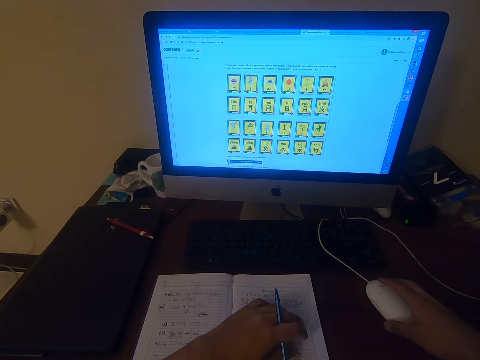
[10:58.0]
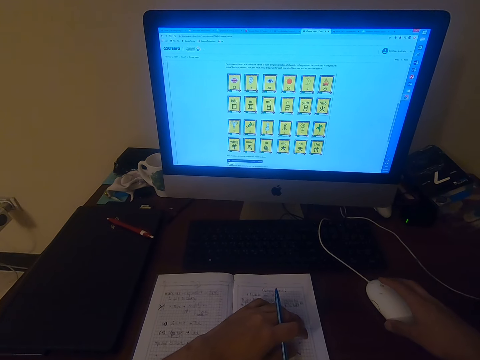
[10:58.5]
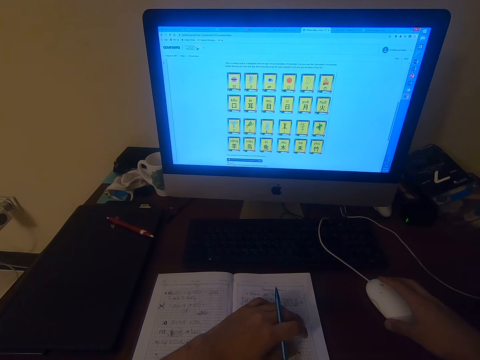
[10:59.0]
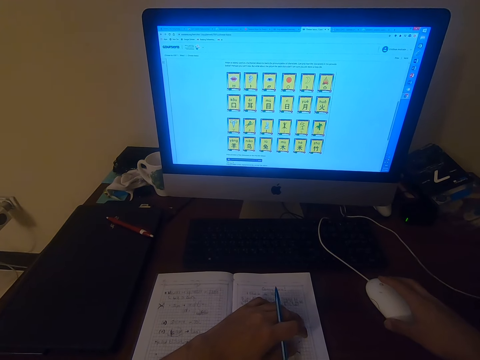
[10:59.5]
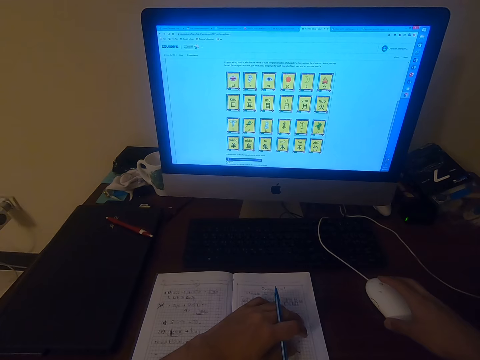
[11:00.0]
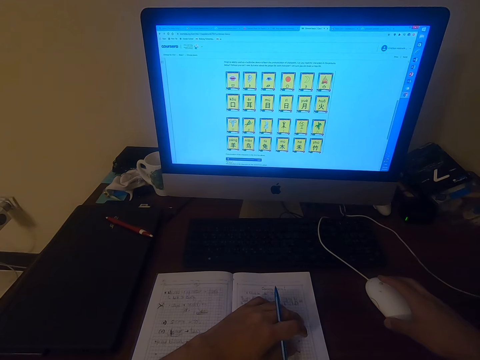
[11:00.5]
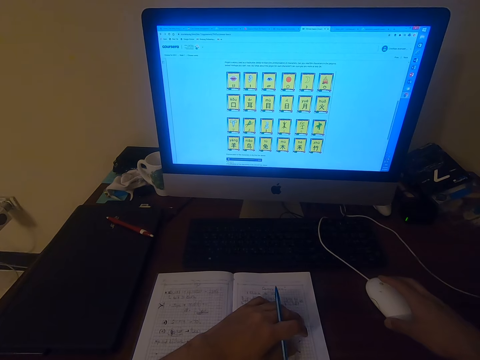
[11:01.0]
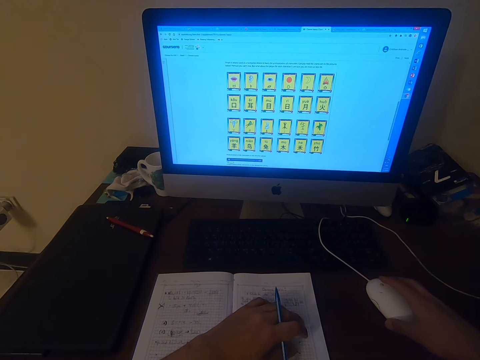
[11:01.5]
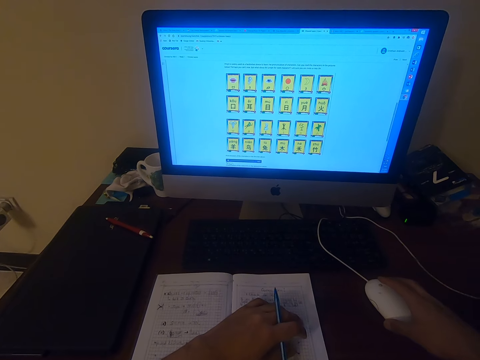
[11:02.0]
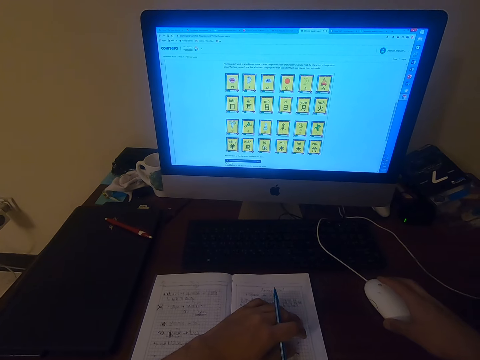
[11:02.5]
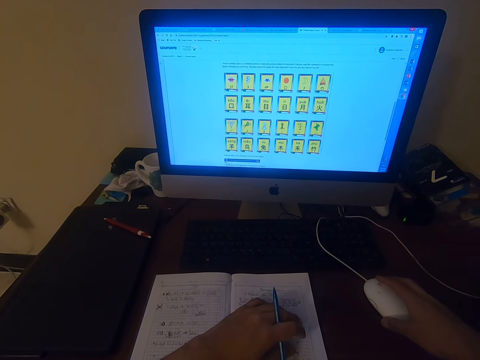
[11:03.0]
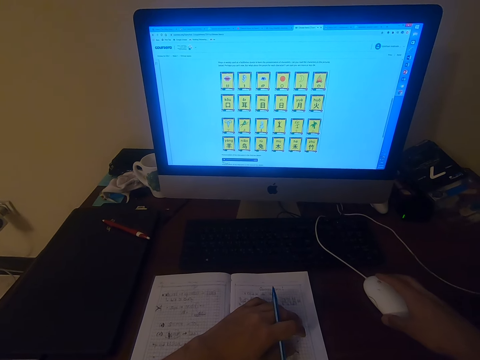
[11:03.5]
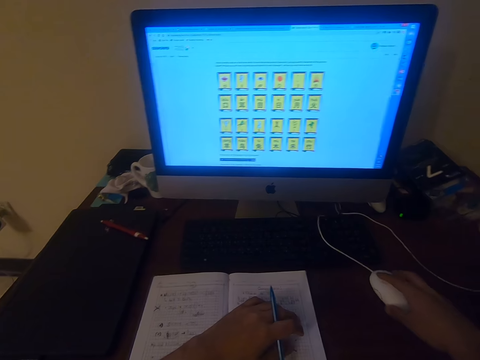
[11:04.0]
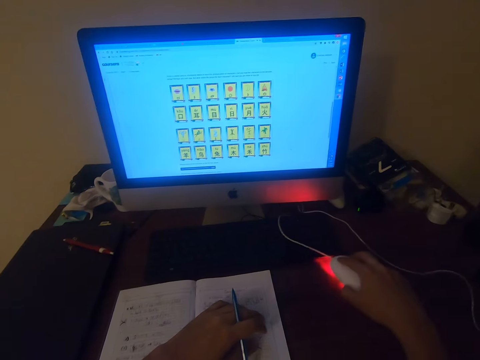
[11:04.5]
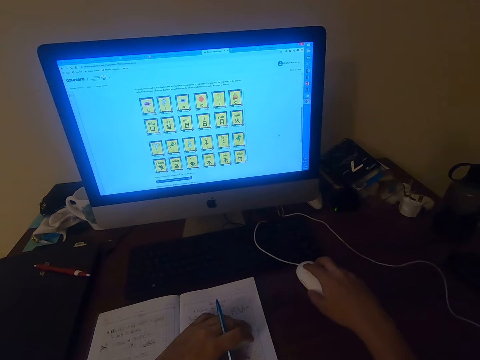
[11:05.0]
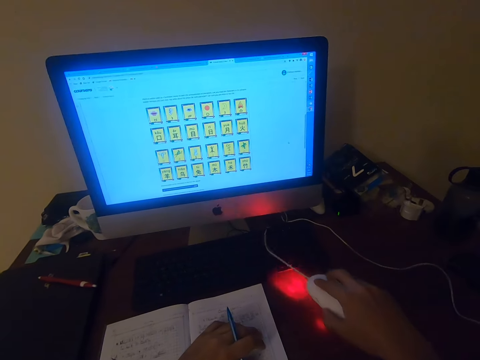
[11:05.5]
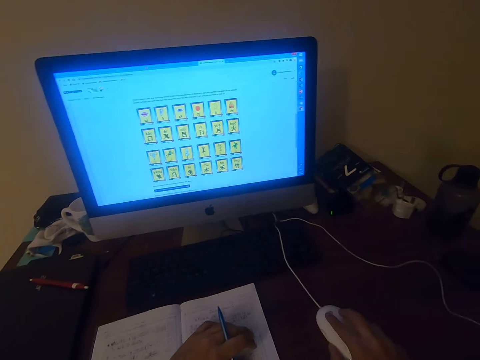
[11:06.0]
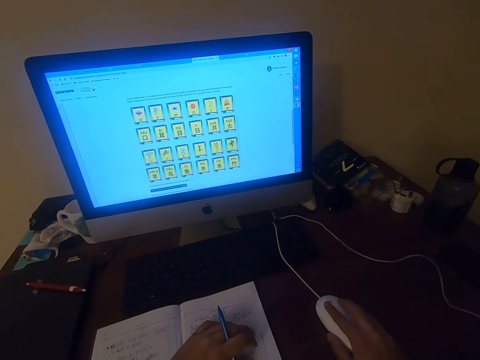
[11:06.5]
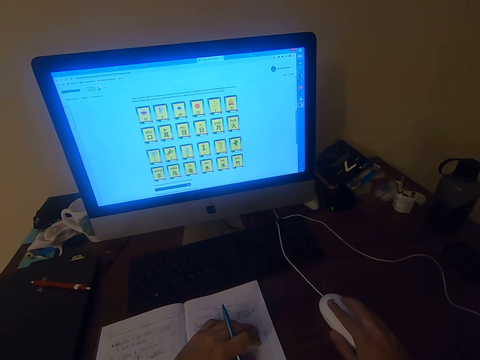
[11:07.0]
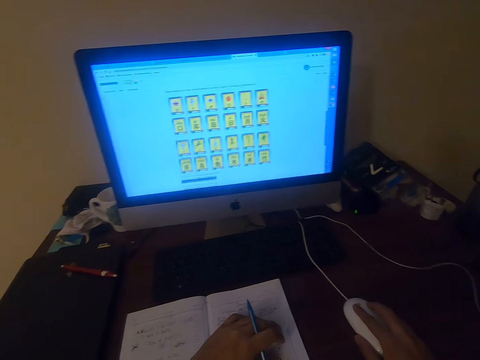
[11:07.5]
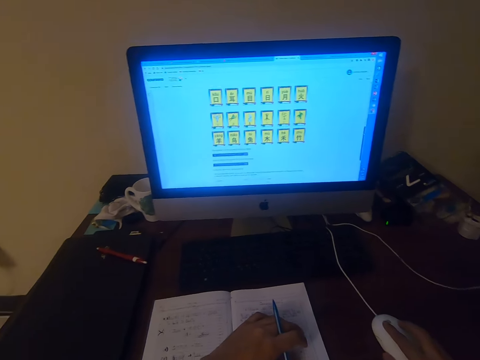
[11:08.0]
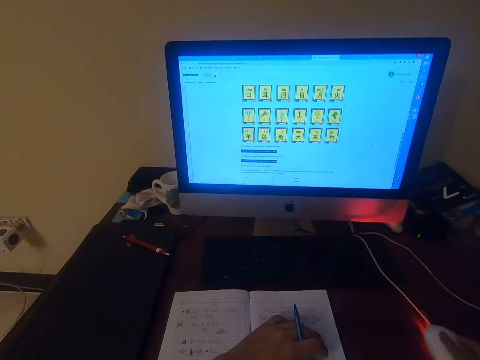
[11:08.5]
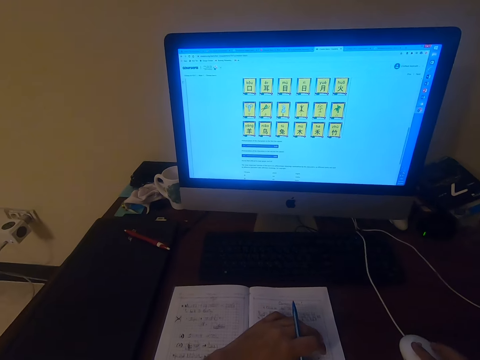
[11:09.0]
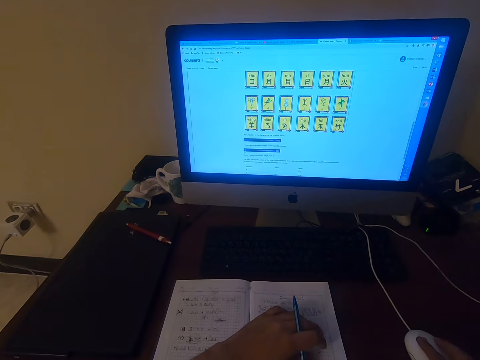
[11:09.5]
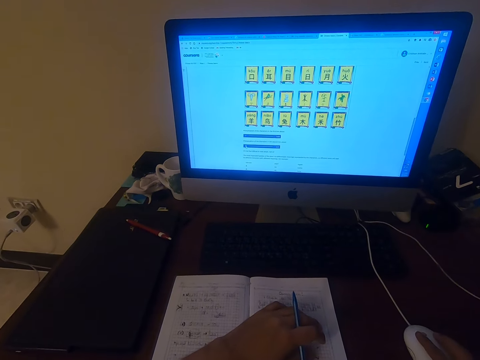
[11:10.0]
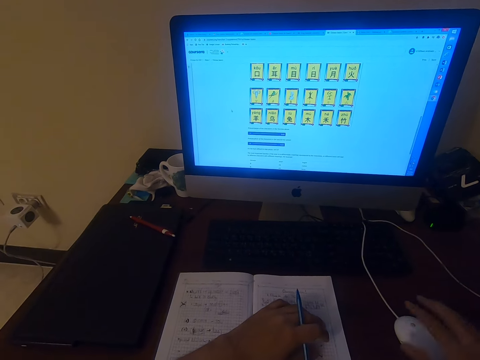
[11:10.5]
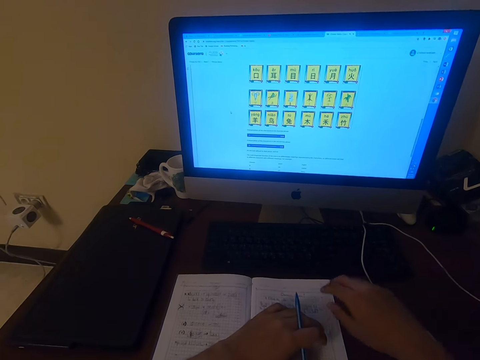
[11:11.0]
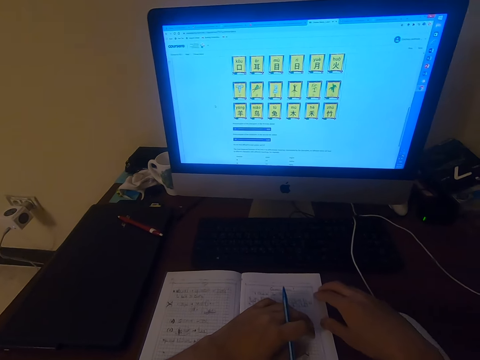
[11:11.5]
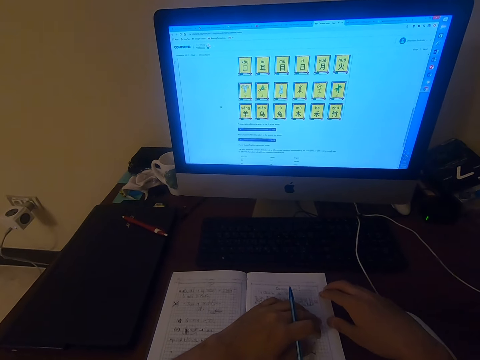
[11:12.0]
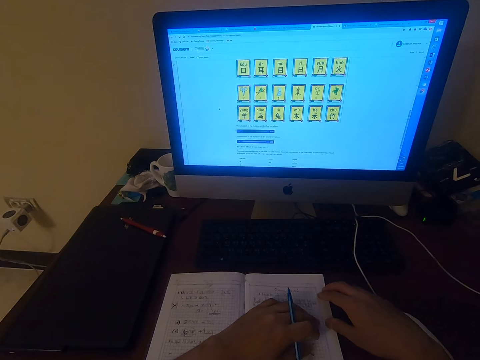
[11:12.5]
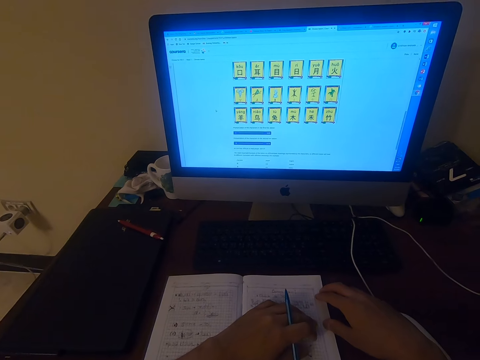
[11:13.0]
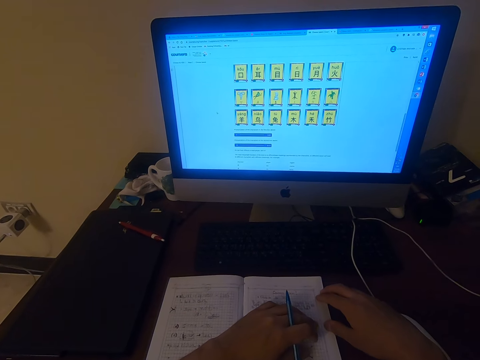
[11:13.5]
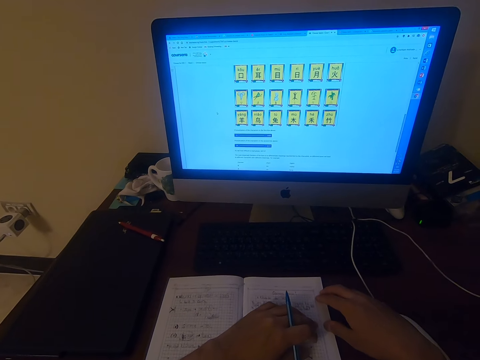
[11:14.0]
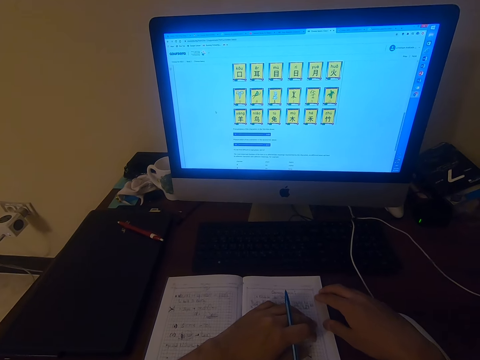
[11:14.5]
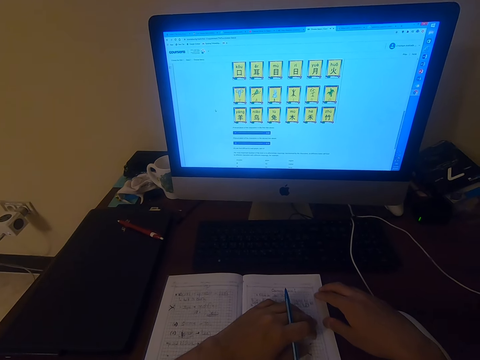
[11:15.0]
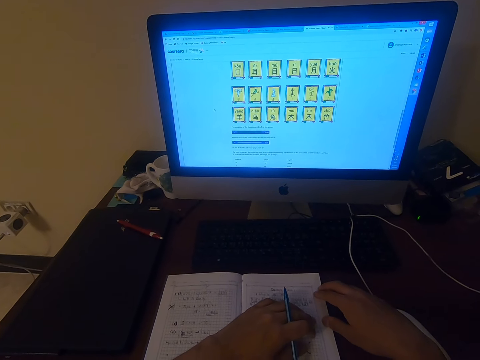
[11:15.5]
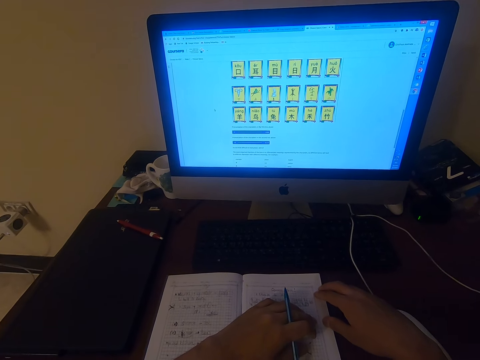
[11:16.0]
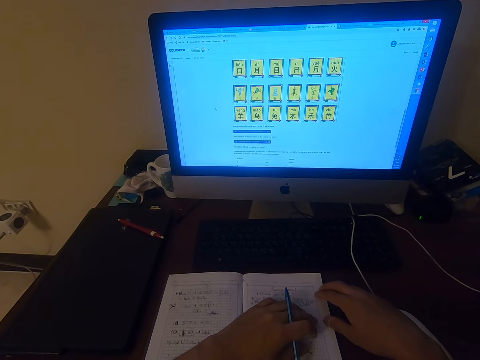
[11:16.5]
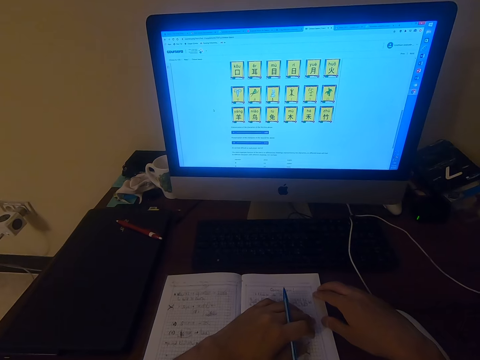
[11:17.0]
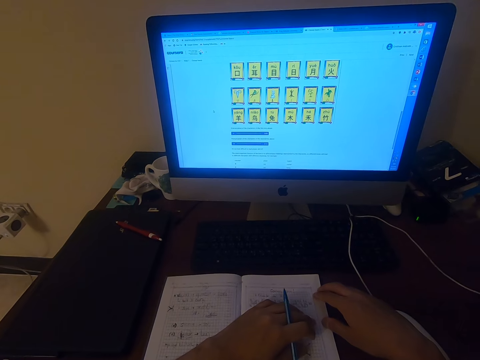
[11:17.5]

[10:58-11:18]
The camera wearer scrolls the mouse. They operate the computer. They click the mouse. They click the mouse again. They pronounce words.

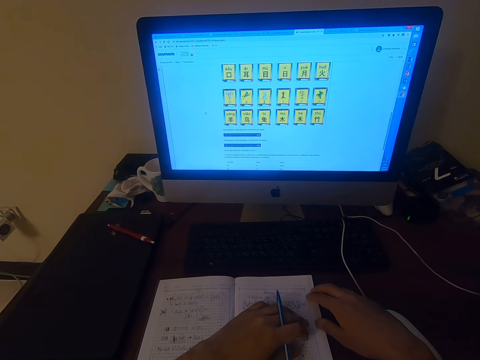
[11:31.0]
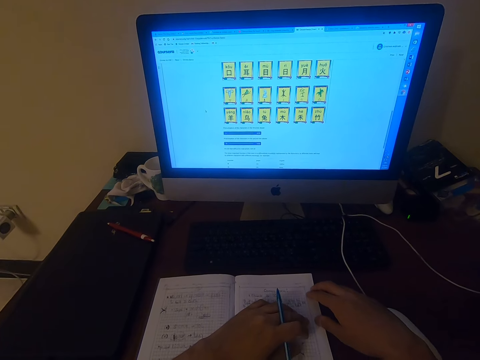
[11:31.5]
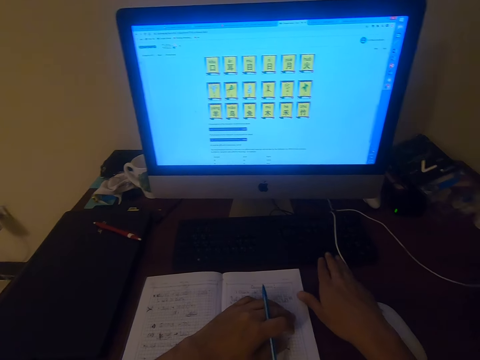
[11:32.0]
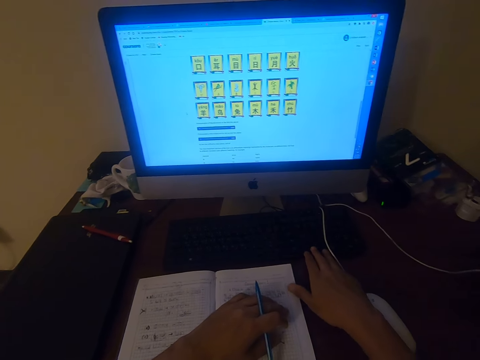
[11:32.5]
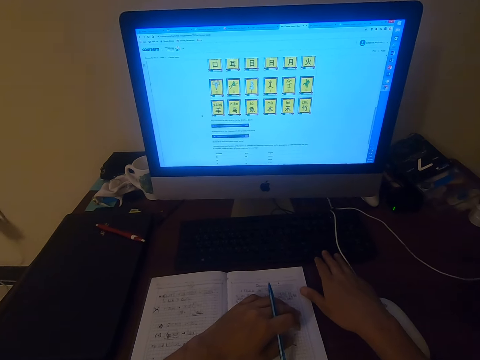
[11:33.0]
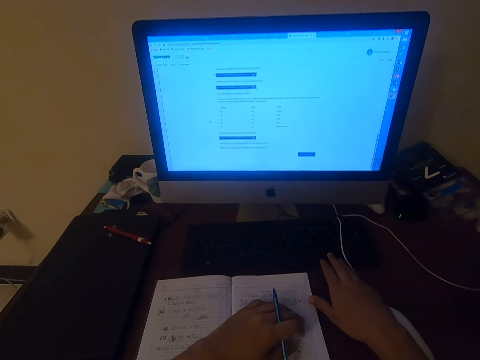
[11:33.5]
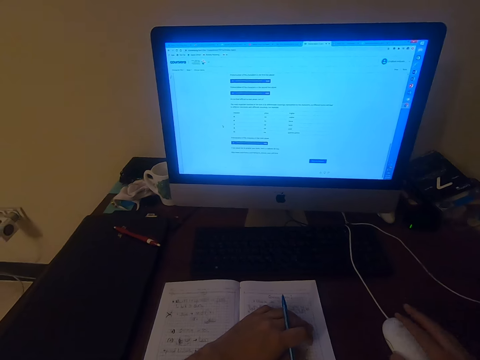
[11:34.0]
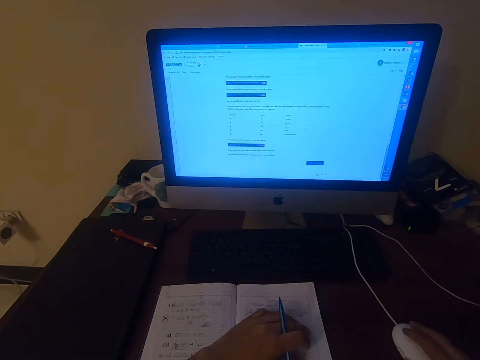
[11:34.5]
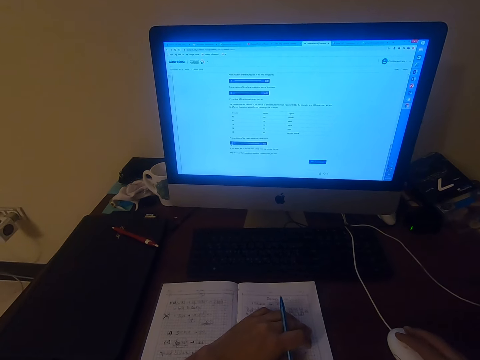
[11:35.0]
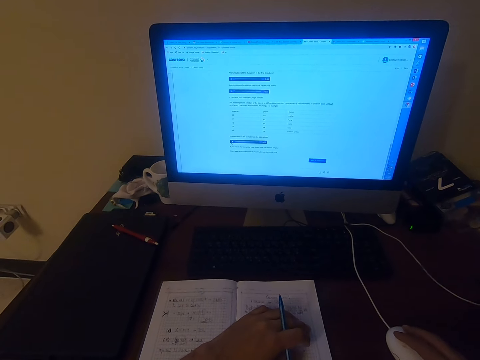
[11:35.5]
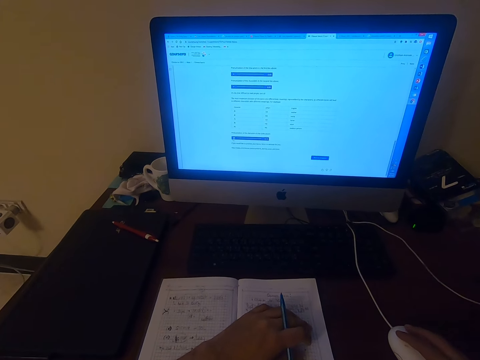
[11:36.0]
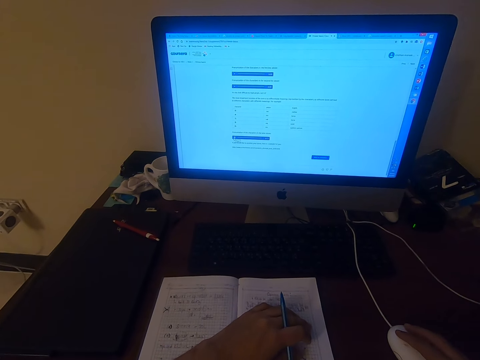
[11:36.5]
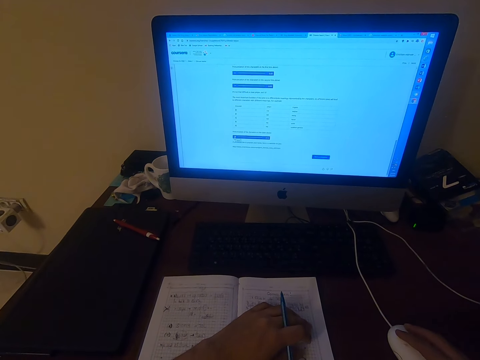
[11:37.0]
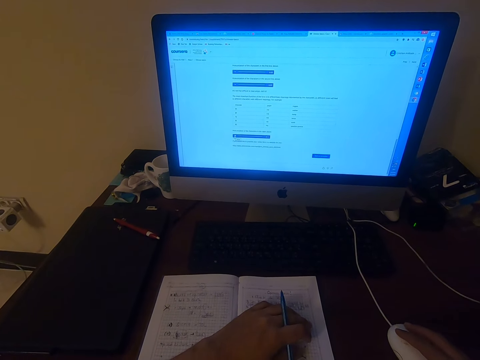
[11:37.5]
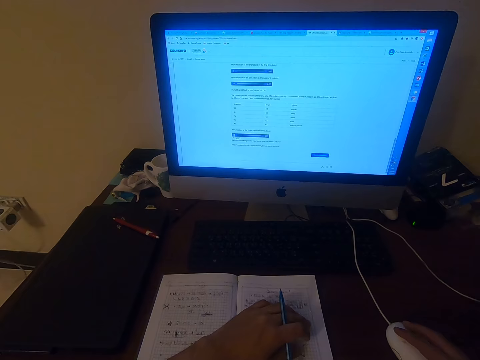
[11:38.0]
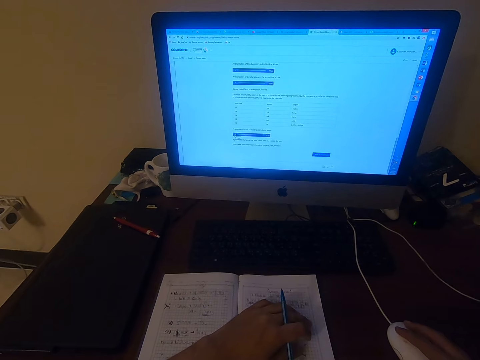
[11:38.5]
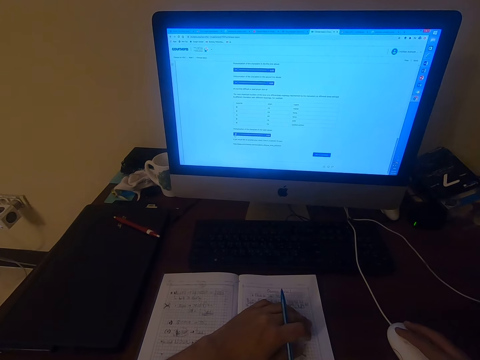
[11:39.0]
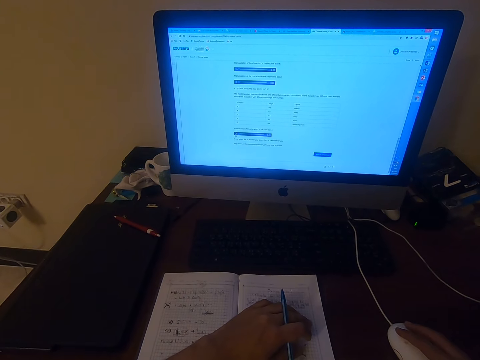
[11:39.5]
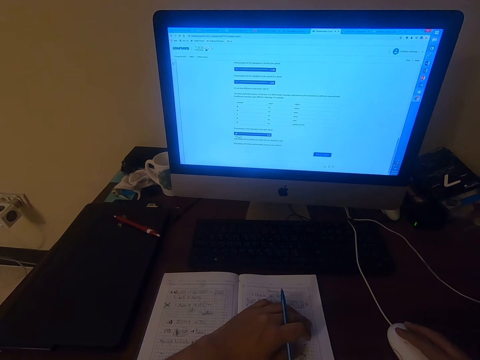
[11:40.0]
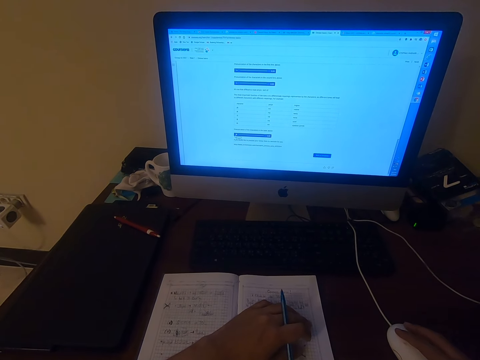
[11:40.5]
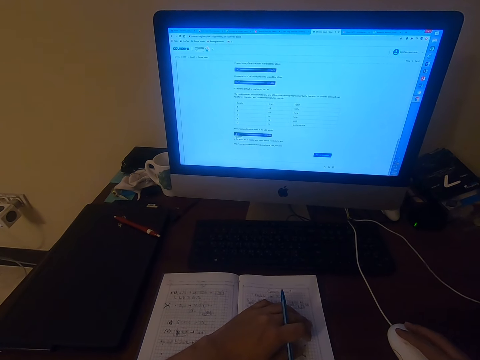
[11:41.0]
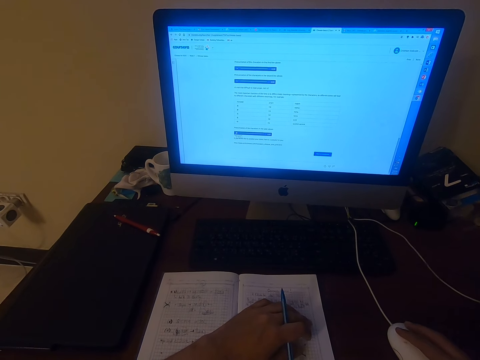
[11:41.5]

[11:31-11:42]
The camera wearer clicks the keyboard. They operate a computer. They pronounce words.
